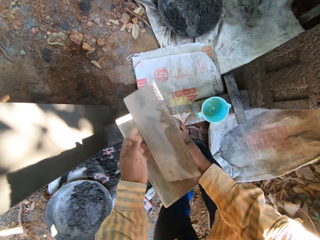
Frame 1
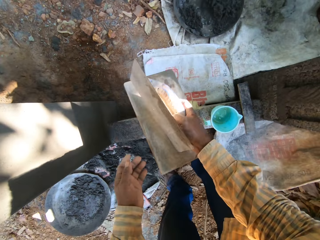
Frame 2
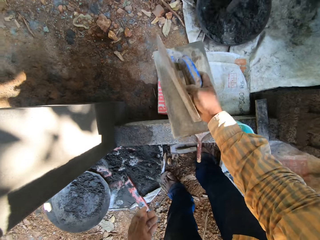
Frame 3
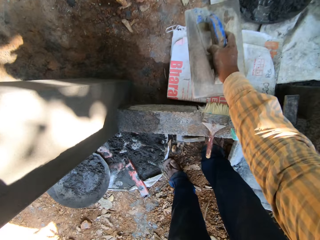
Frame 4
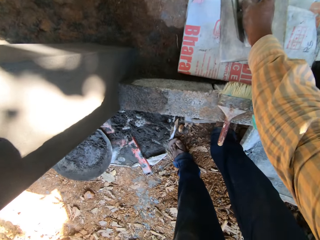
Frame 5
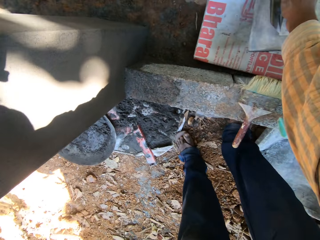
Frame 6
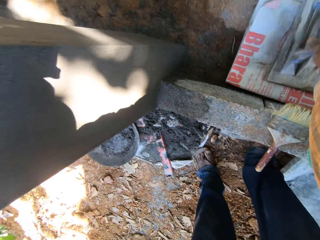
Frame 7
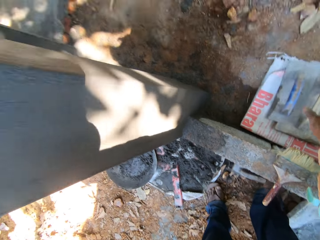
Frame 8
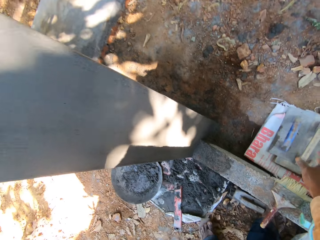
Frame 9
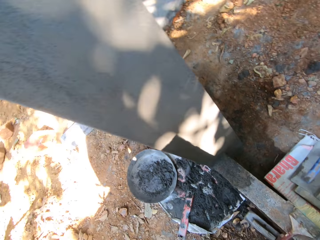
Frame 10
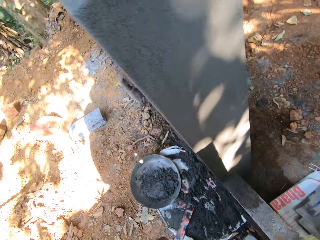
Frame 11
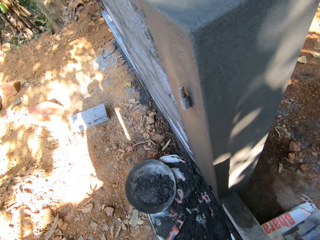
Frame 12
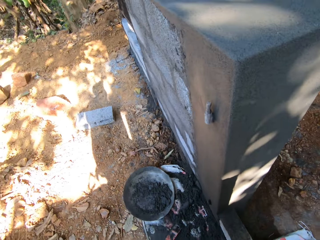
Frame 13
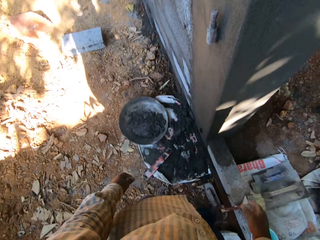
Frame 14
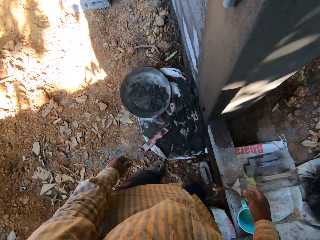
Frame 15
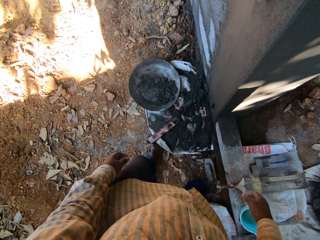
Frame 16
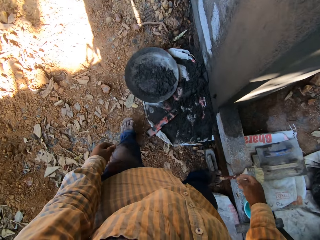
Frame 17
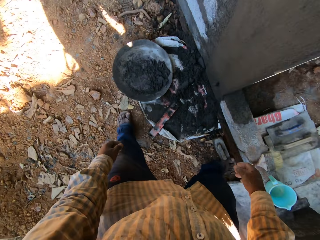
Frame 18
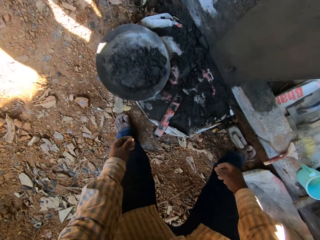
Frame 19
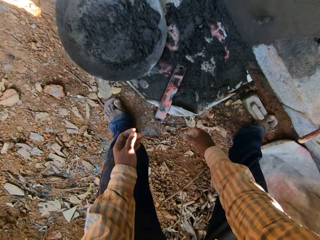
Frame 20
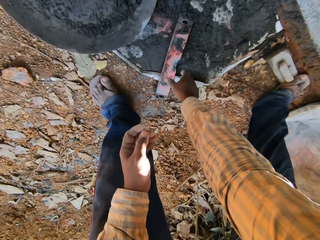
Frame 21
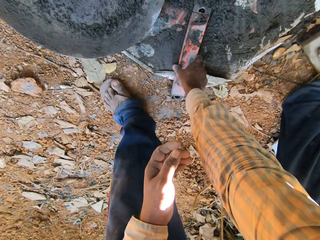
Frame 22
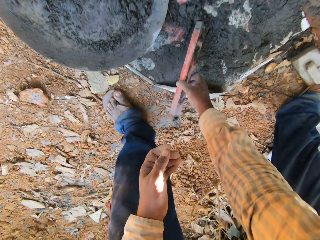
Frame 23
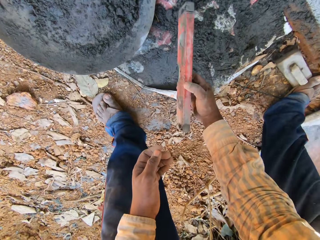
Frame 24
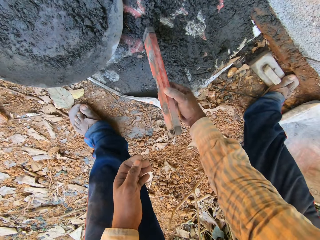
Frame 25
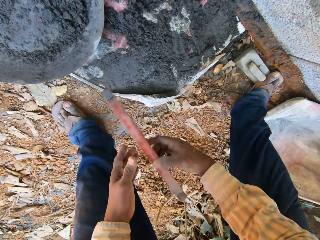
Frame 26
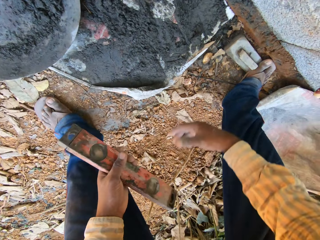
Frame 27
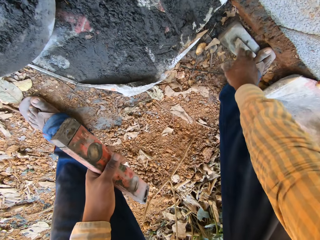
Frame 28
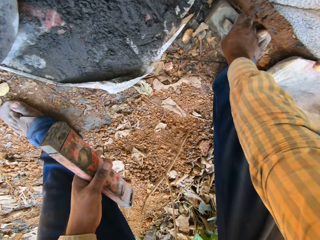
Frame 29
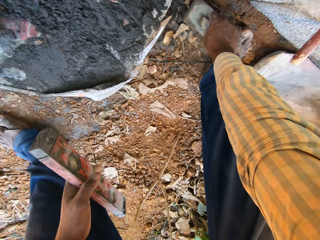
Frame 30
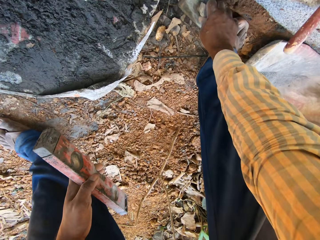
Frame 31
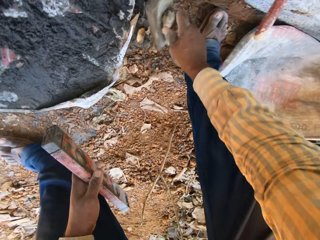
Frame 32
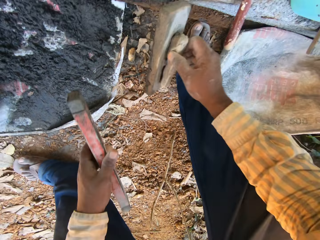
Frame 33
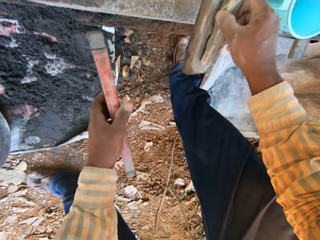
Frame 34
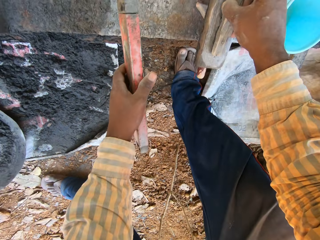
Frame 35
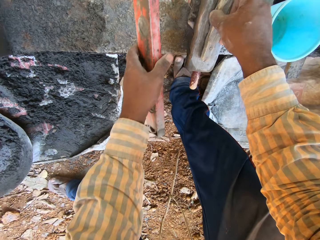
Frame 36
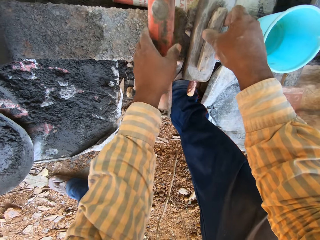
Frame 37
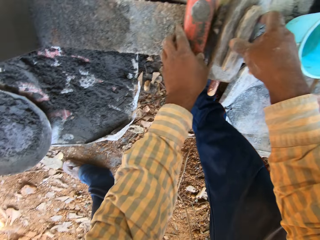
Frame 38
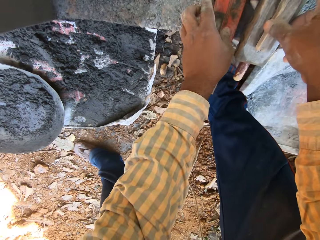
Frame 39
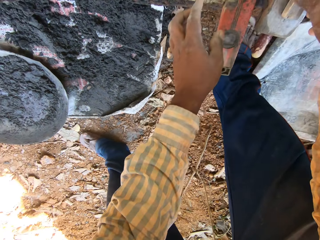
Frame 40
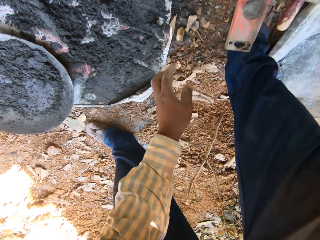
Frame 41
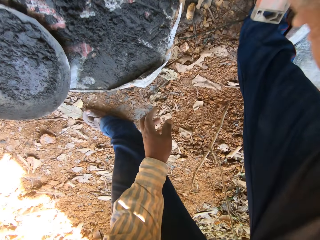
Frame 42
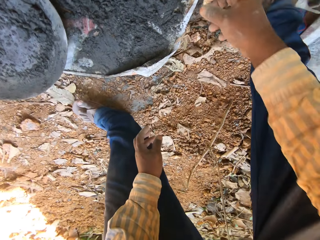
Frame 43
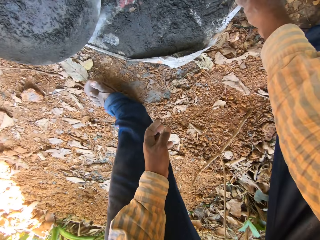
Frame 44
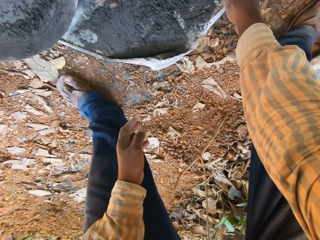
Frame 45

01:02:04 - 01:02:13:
The camera wearer drops the plastering trowel and the wooden float in his right hand on the floor. He picks a spirit level from the floor with his right hand. He passes the spirit level in his right hand to his left hand. He picks a wooden float from the floor with his right hand. He places the spirit level in his right hand on the wall. He places the wooden float in his left hand on the wall.

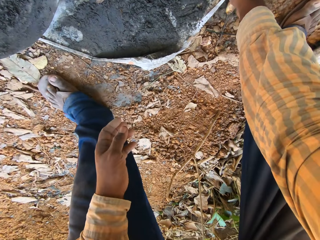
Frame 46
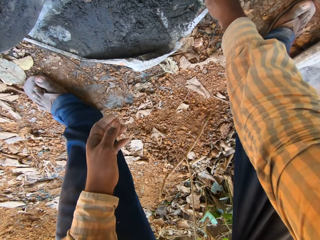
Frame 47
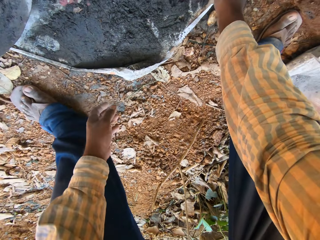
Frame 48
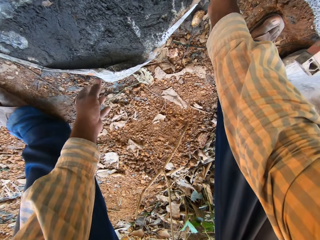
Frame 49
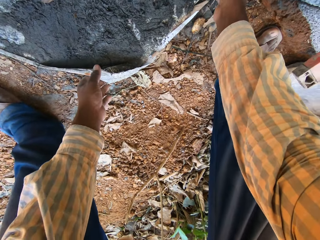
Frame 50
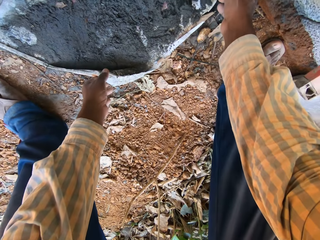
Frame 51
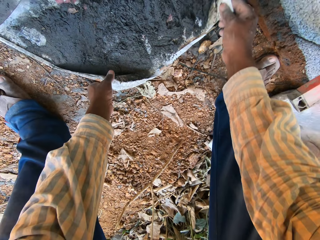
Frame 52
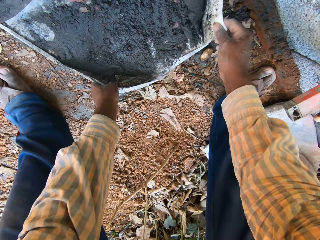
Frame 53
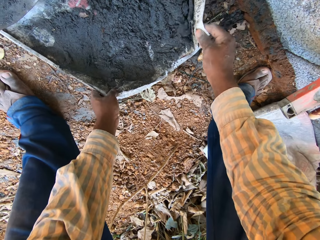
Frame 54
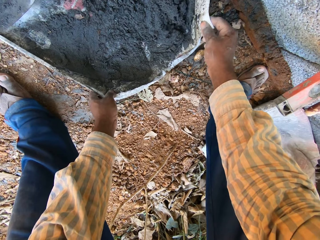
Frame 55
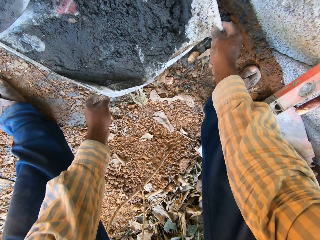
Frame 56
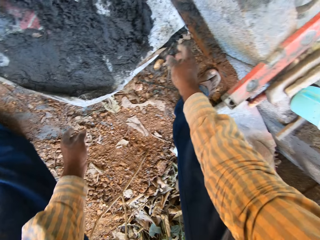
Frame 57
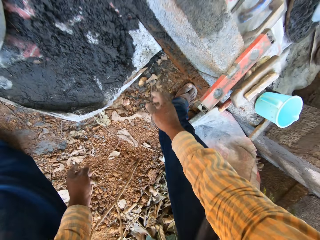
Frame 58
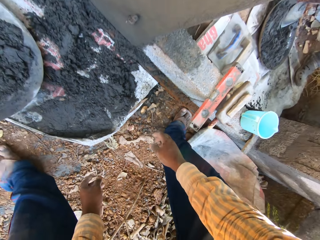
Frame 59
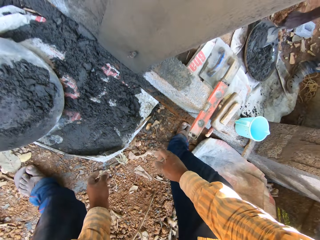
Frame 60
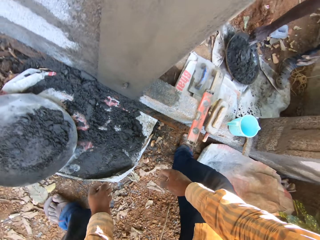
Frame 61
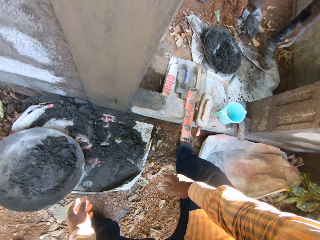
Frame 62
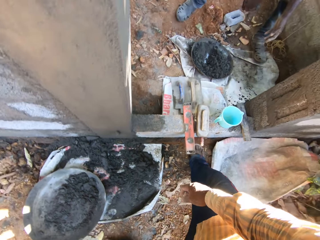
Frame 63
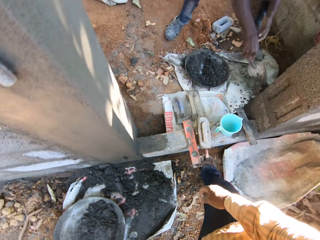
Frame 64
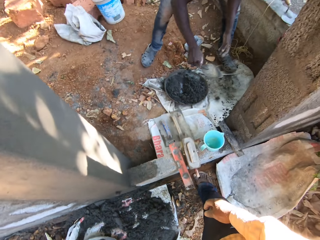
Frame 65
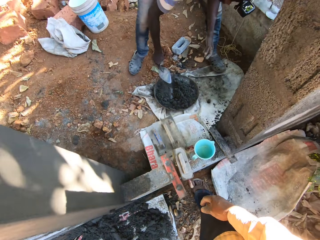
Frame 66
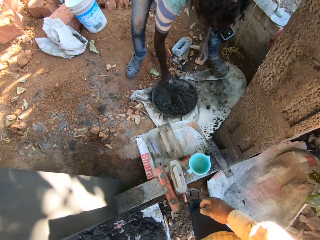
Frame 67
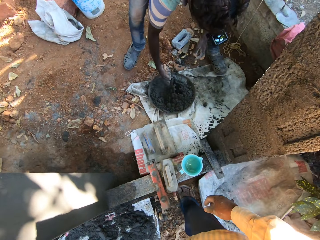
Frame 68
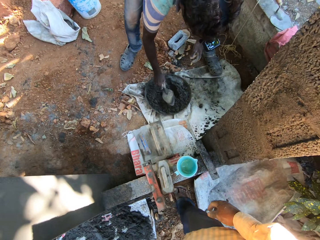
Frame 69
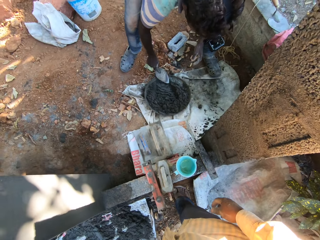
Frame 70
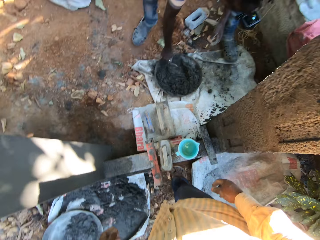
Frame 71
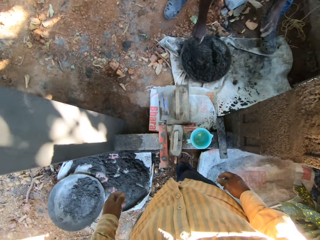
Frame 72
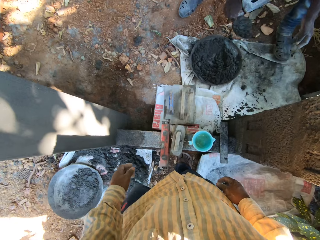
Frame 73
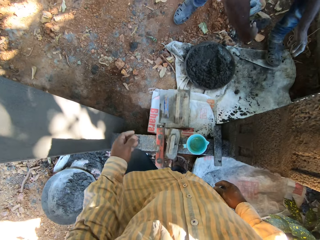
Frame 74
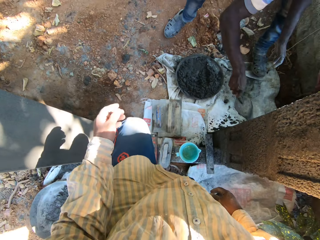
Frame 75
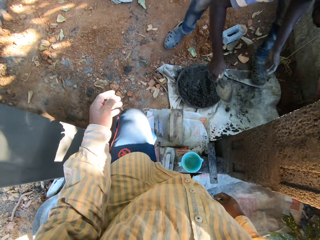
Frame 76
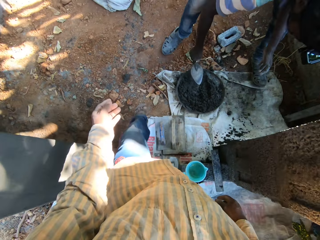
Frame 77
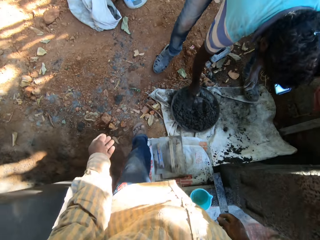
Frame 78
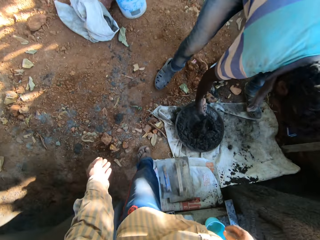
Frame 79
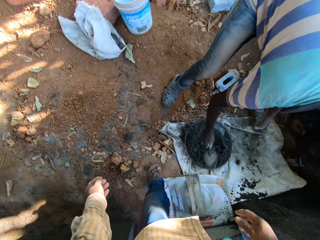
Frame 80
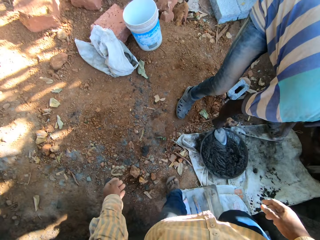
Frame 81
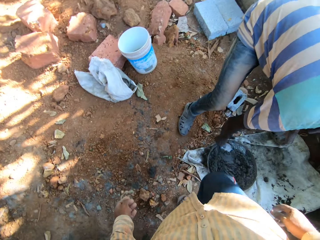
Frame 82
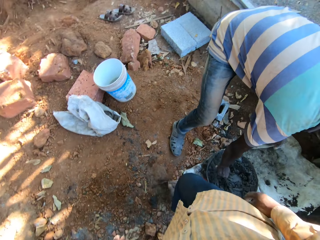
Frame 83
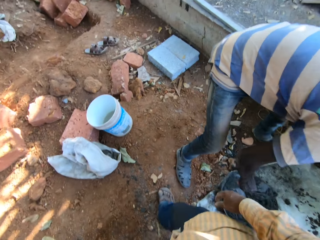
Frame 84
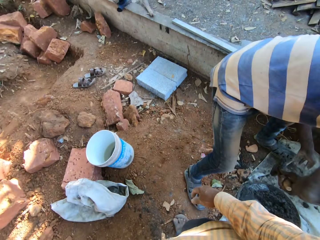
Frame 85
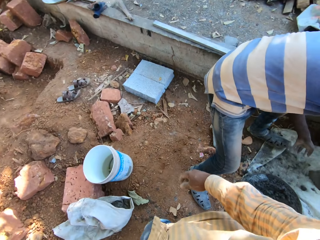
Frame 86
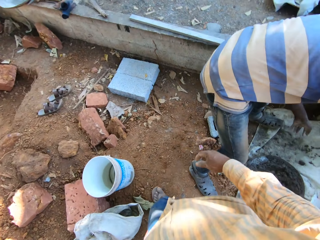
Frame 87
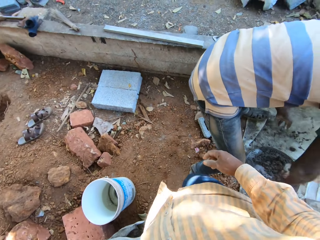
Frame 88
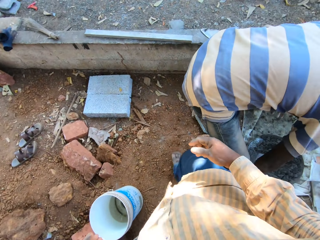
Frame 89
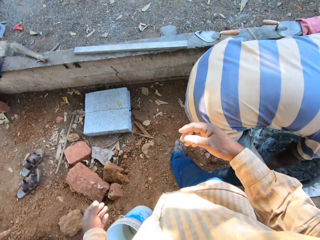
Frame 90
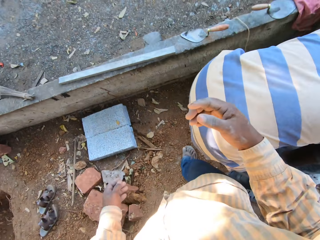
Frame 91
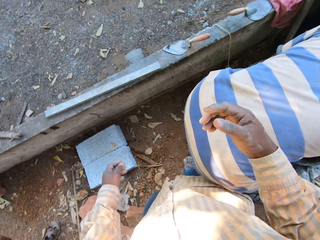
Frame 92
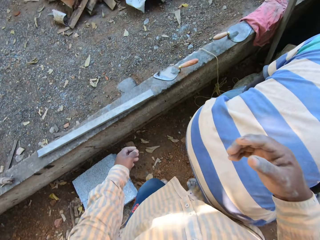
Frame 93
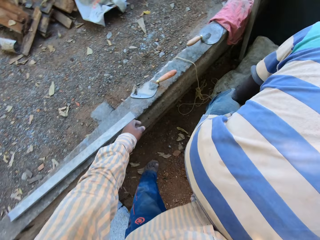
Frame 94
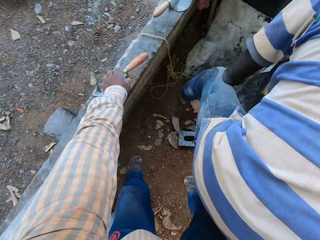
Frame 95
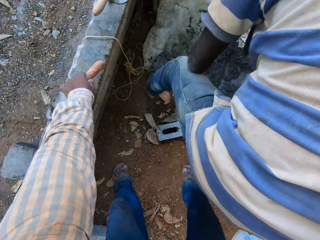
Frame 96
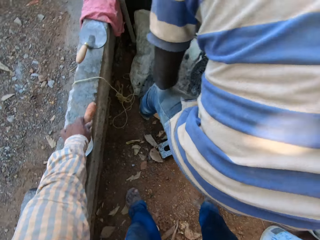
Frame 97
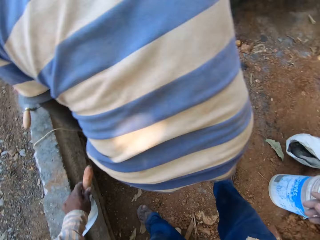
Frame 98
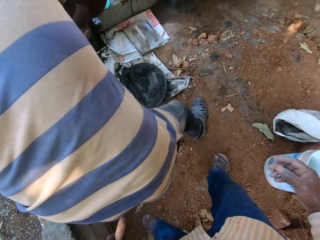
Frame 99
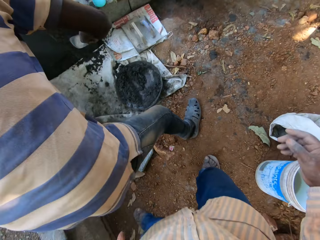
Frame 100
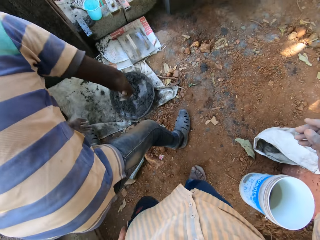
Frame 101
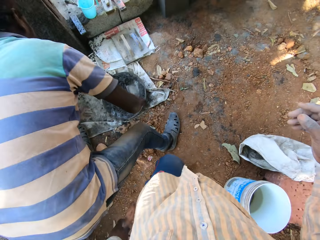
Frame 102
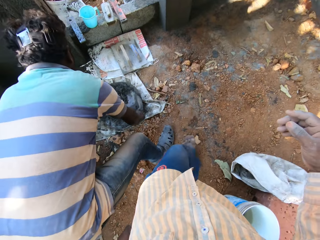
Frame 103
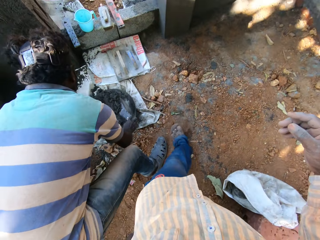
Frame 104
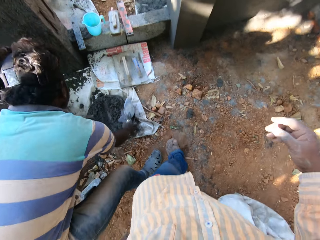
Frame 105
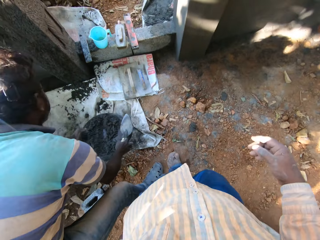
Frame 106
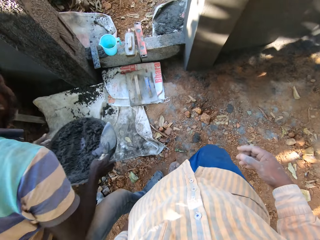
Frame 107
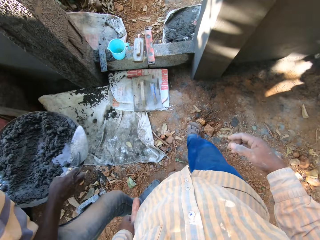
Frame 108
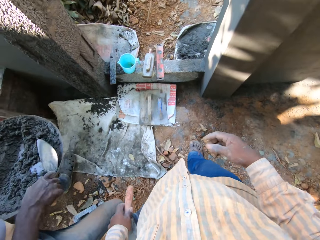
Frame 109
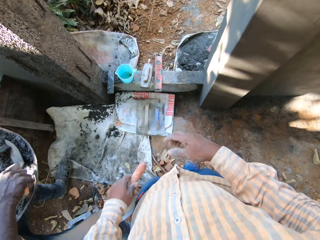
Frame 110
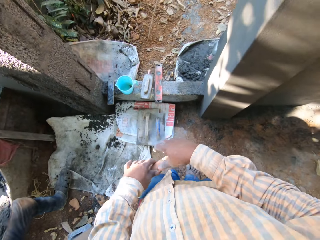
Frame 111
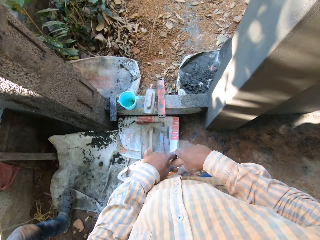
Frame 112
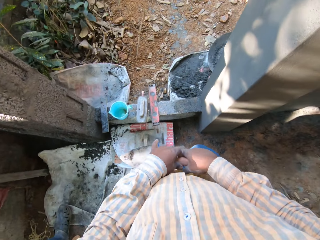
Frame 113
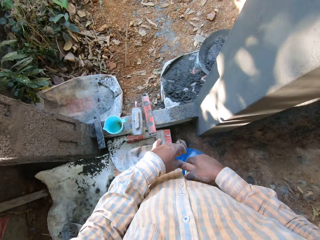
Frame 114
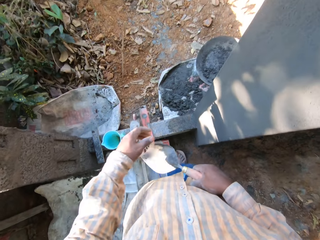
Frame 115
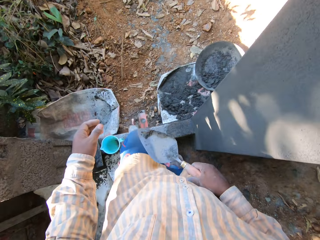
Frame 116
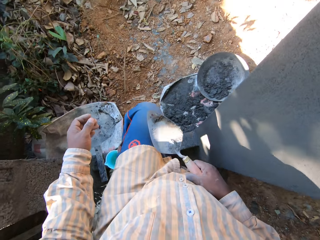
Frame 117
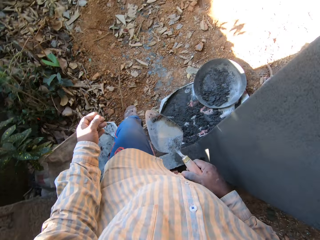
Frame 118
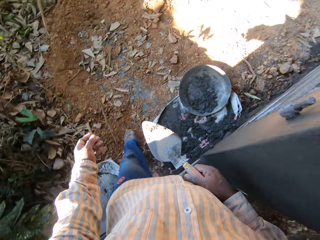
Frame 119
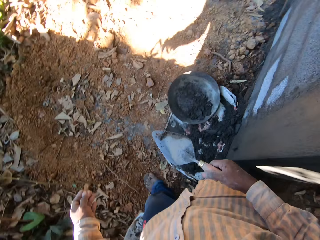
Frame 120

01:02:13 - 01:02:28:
The camera wearer lifts a sack on the floor with his hands. He holds the sack. A man scoops some mortar from the head pan on the floor with the brick trowel in his right hand. The man throws the mortar in the brick trowel in his right hand on a wall. The man mixes the mortar in the head pan in the floor with the brick trowel in his right hand. The man scoops some mortar from the head pan on the floor with the brick trowel in his right hand. The man throws the mortar in the brick trowel in his right hand on the wall. The man mixes the mortar in the head pan in the floor with the brick trowel in his right hand. The man scoops some mortar from the head pan on the floor with the brick trowel in his right hand. The man throws the mortar in the brick trowel in his right hand on the wall. The camera wearer picks the brick trowel from the wall with his left hand. The man scrapes the head pan on the floor with the brick trowel in his right hand. The man carries the head pan from the floor with his hands. The man picks grout. The camera wearer passes the brick trowel in his left hand to his right hand.
